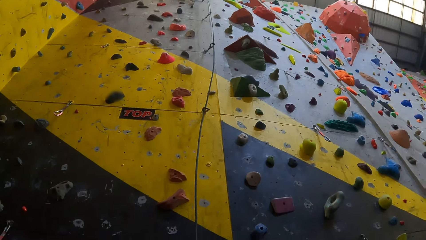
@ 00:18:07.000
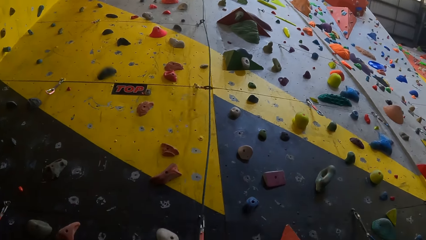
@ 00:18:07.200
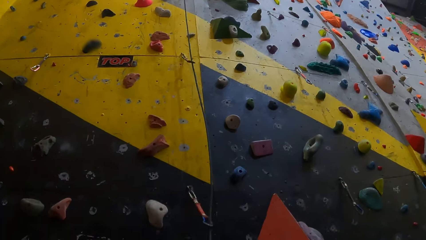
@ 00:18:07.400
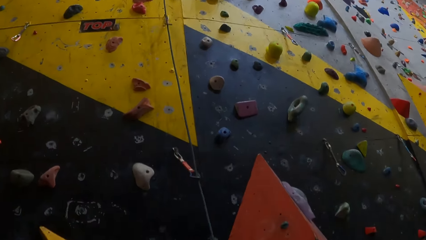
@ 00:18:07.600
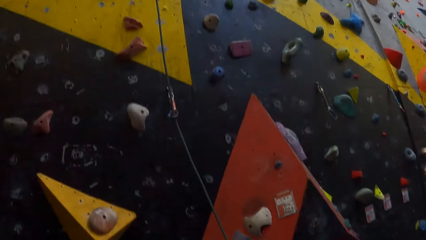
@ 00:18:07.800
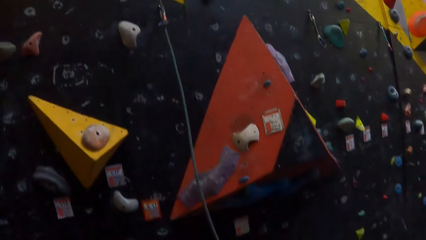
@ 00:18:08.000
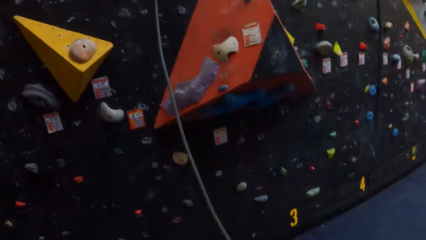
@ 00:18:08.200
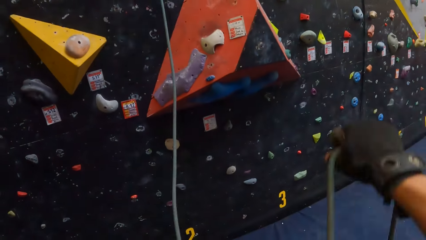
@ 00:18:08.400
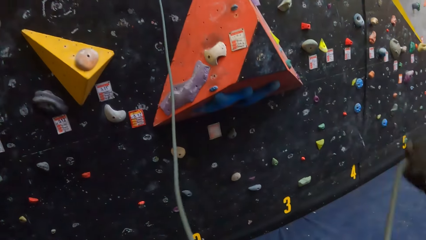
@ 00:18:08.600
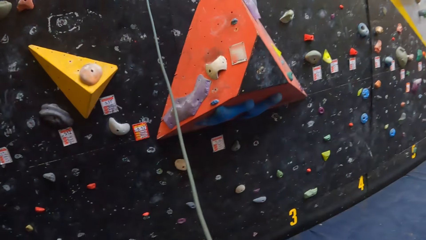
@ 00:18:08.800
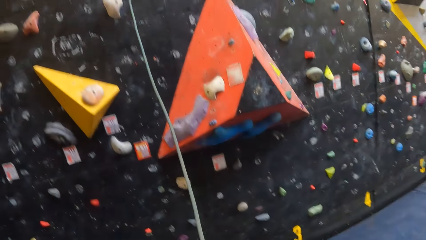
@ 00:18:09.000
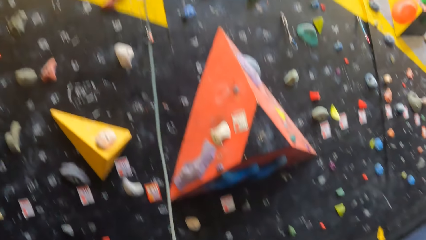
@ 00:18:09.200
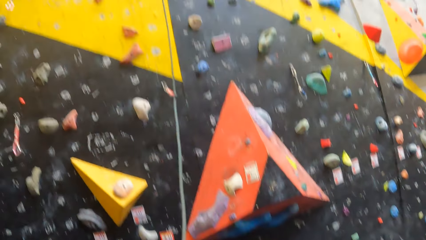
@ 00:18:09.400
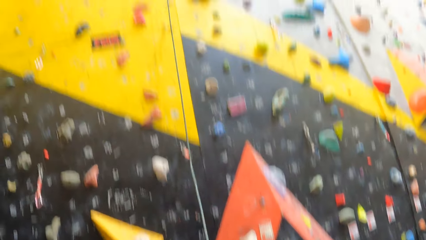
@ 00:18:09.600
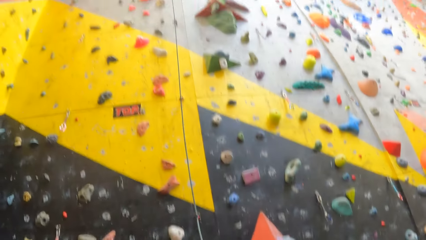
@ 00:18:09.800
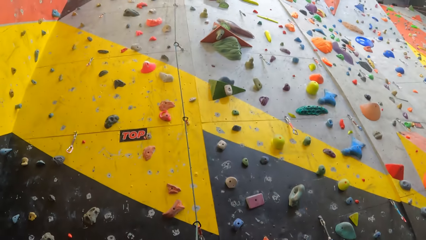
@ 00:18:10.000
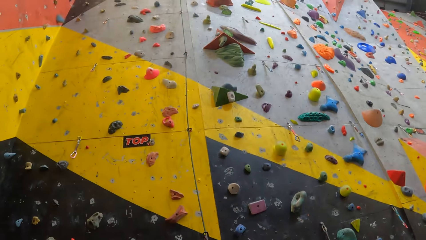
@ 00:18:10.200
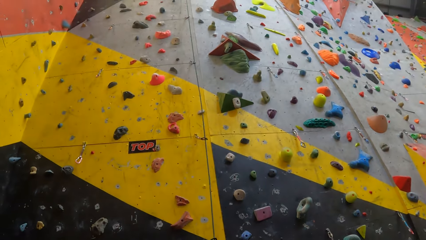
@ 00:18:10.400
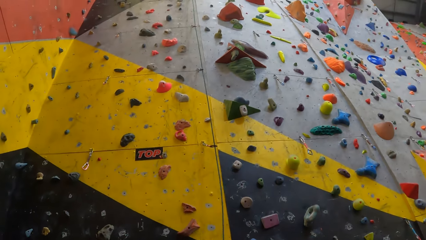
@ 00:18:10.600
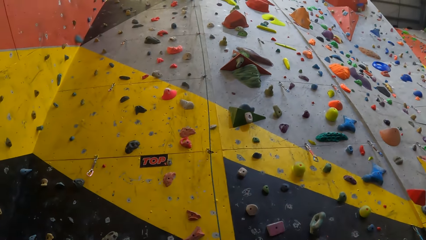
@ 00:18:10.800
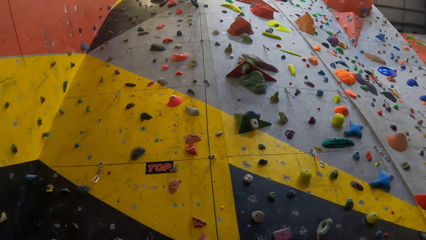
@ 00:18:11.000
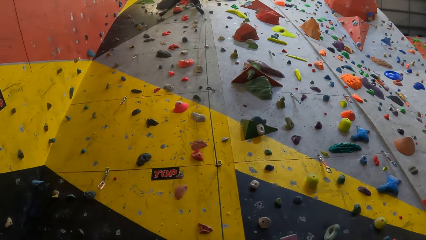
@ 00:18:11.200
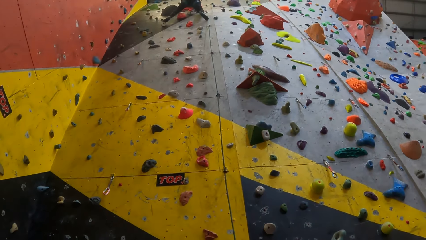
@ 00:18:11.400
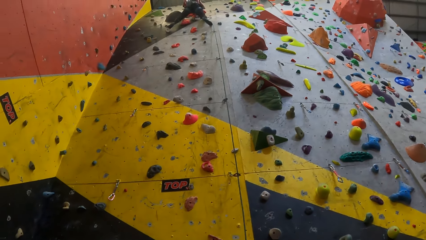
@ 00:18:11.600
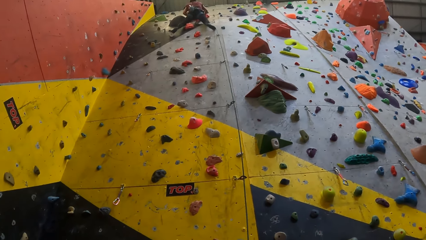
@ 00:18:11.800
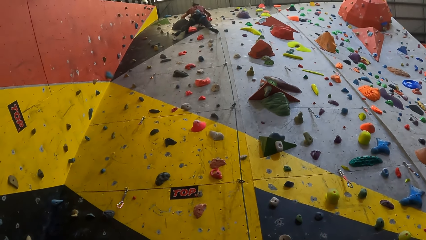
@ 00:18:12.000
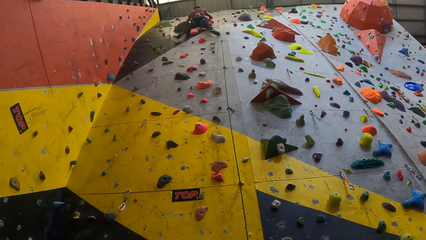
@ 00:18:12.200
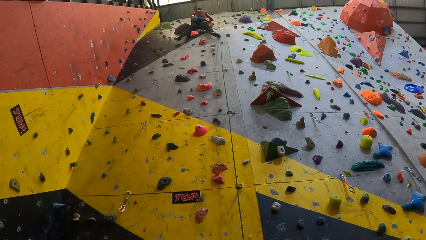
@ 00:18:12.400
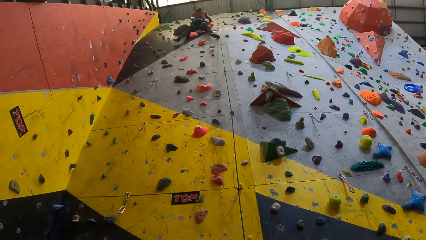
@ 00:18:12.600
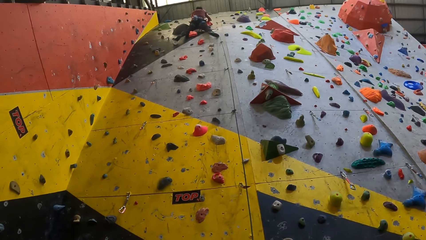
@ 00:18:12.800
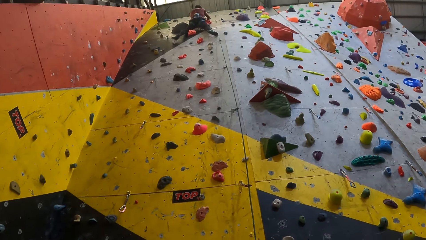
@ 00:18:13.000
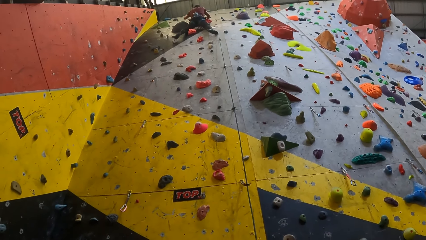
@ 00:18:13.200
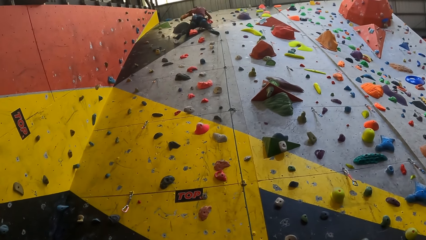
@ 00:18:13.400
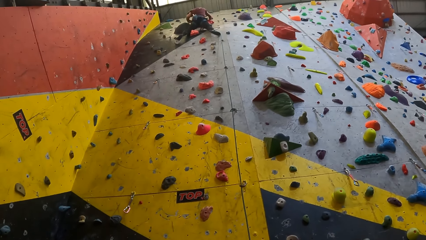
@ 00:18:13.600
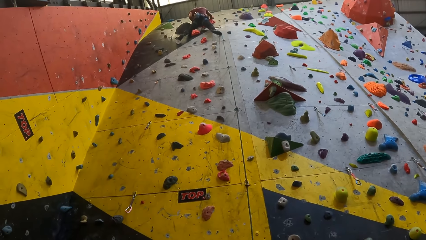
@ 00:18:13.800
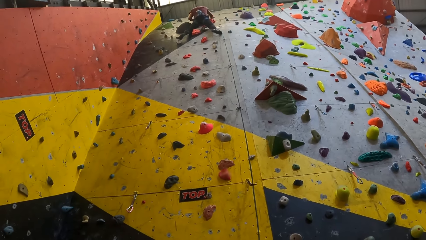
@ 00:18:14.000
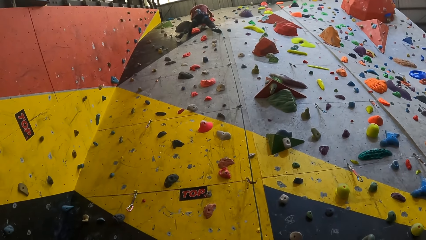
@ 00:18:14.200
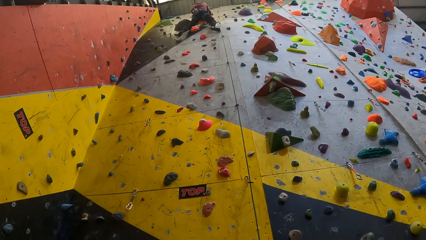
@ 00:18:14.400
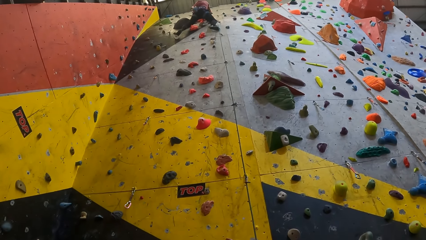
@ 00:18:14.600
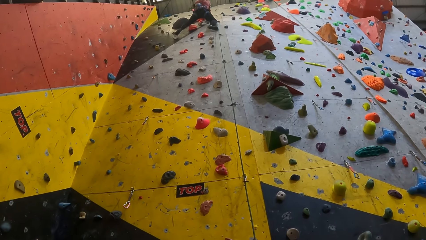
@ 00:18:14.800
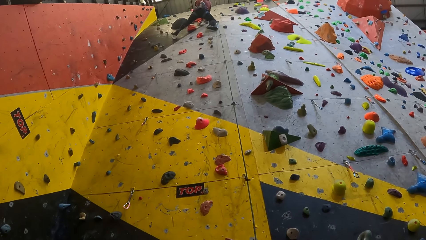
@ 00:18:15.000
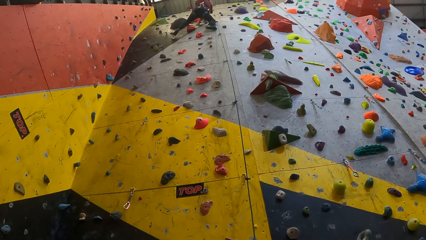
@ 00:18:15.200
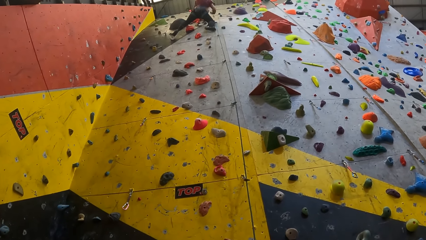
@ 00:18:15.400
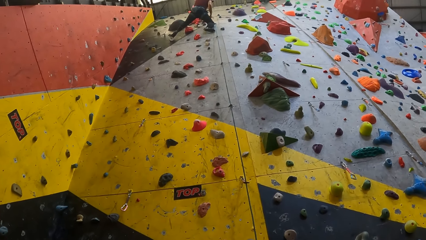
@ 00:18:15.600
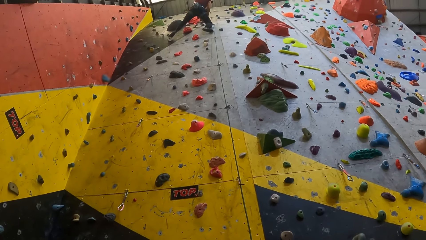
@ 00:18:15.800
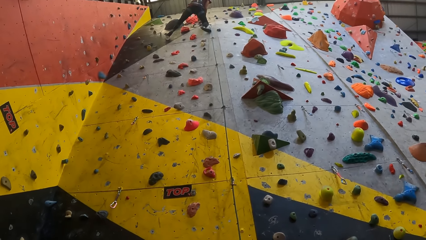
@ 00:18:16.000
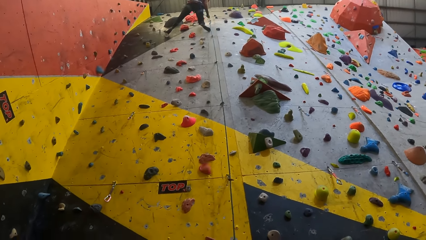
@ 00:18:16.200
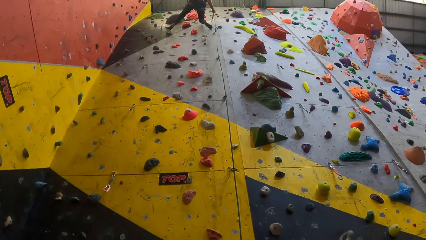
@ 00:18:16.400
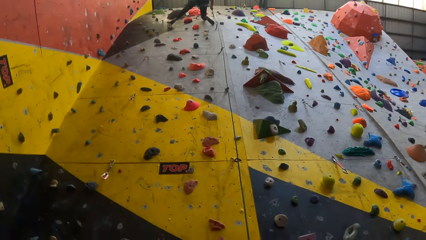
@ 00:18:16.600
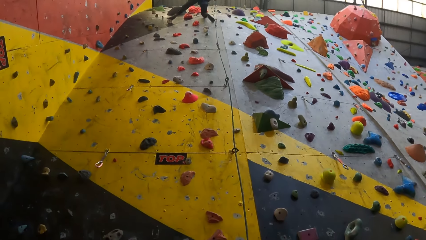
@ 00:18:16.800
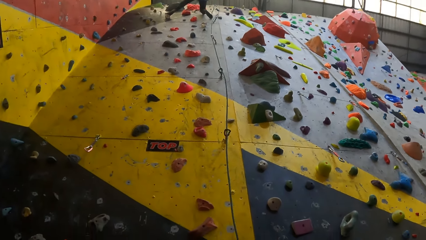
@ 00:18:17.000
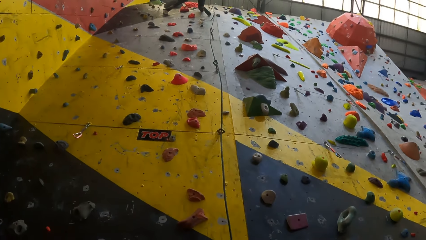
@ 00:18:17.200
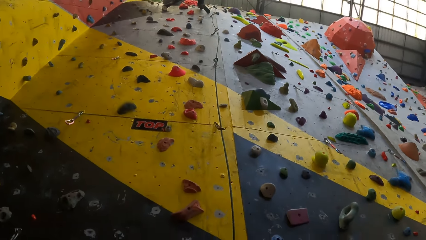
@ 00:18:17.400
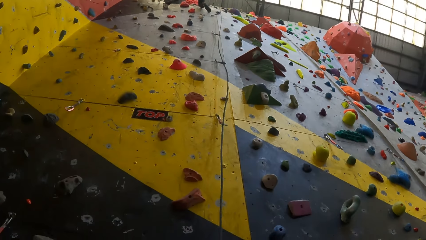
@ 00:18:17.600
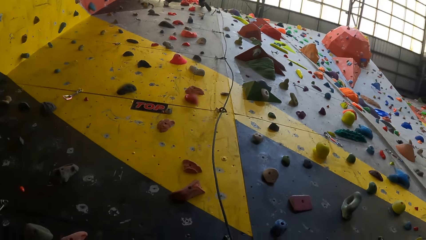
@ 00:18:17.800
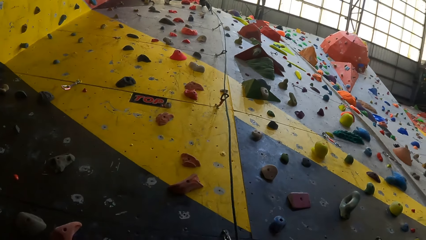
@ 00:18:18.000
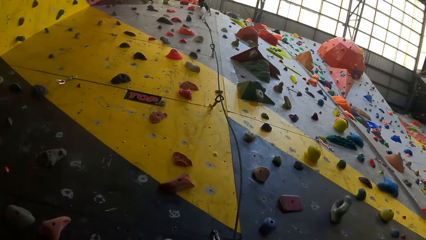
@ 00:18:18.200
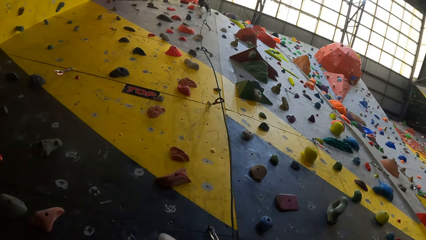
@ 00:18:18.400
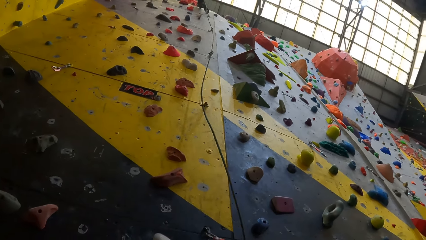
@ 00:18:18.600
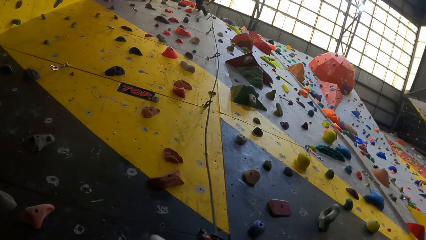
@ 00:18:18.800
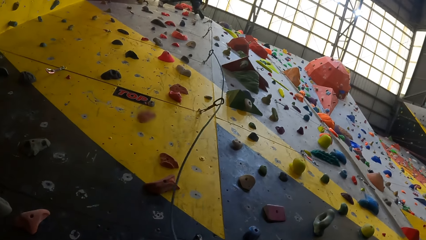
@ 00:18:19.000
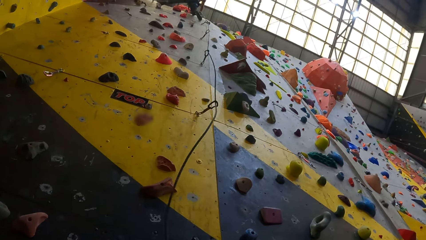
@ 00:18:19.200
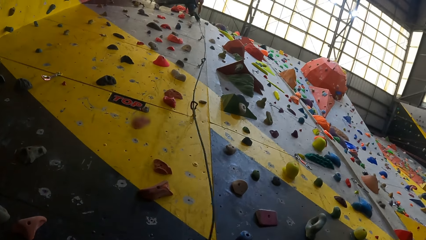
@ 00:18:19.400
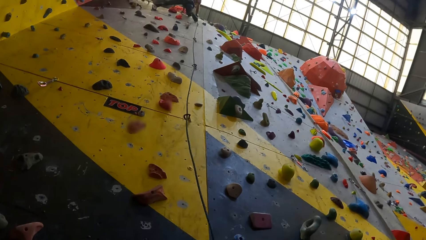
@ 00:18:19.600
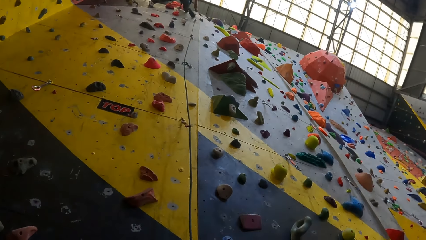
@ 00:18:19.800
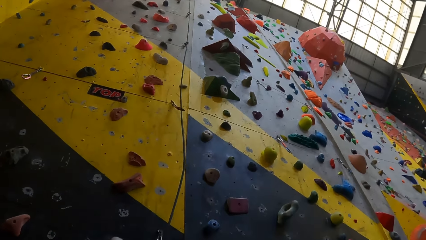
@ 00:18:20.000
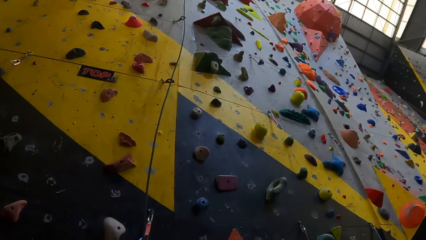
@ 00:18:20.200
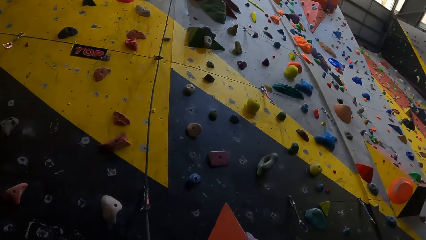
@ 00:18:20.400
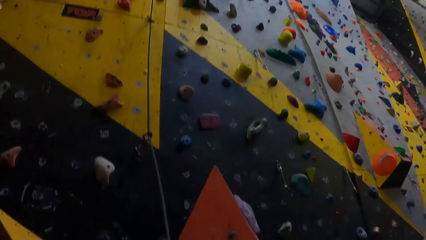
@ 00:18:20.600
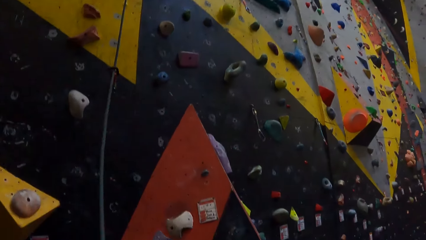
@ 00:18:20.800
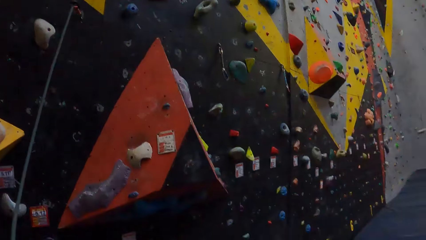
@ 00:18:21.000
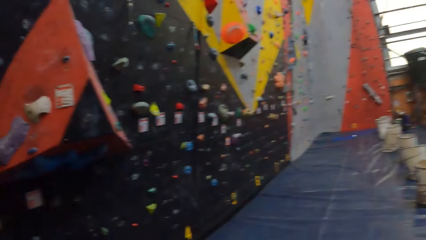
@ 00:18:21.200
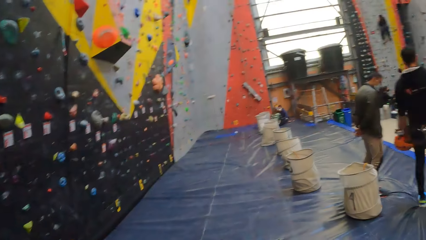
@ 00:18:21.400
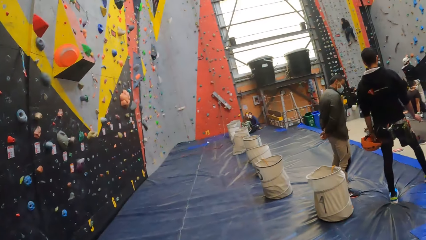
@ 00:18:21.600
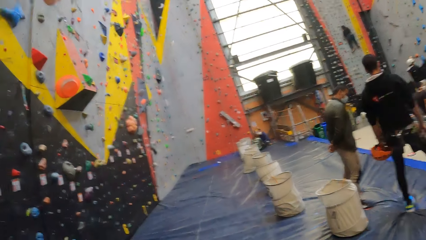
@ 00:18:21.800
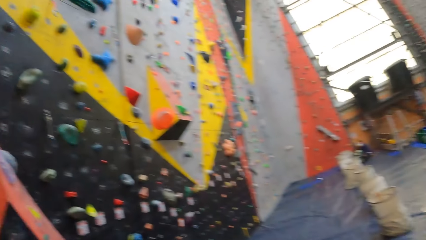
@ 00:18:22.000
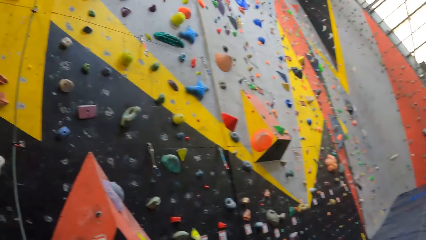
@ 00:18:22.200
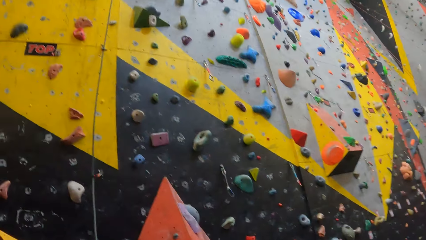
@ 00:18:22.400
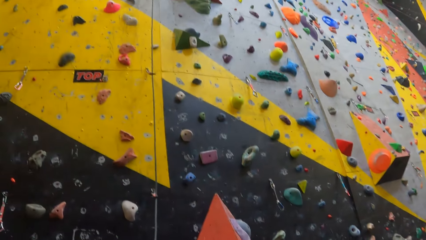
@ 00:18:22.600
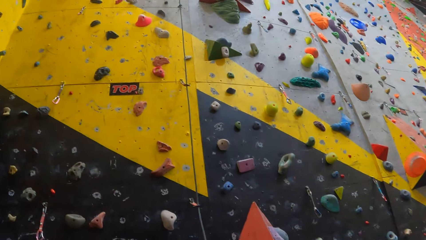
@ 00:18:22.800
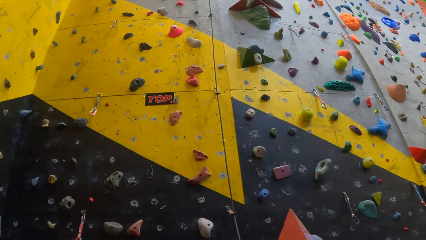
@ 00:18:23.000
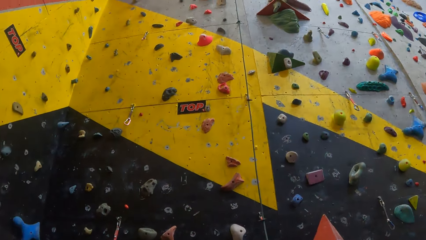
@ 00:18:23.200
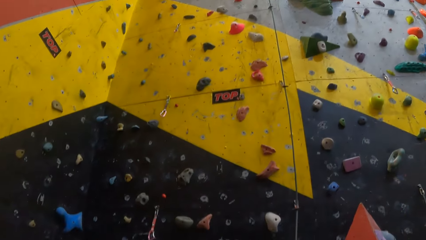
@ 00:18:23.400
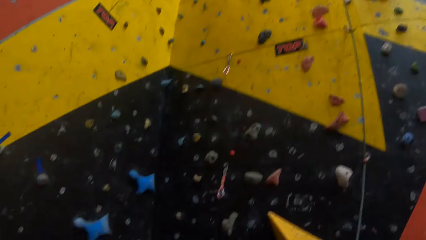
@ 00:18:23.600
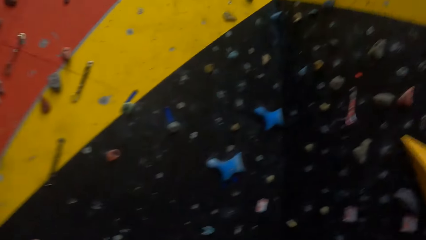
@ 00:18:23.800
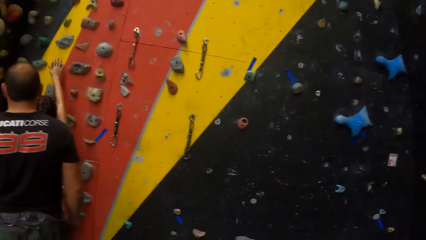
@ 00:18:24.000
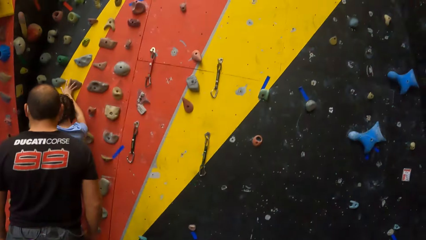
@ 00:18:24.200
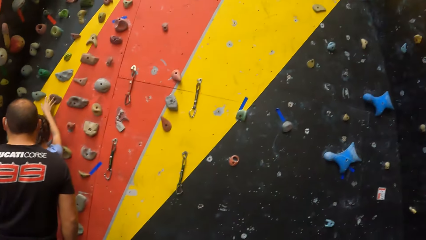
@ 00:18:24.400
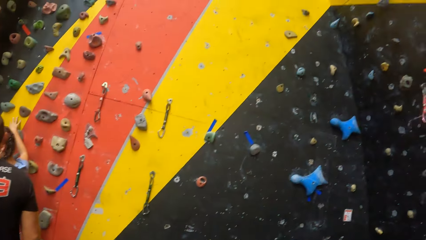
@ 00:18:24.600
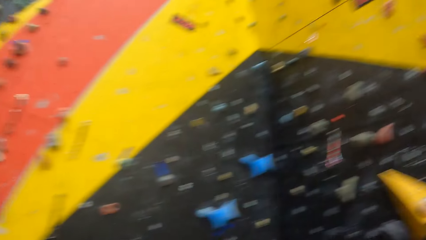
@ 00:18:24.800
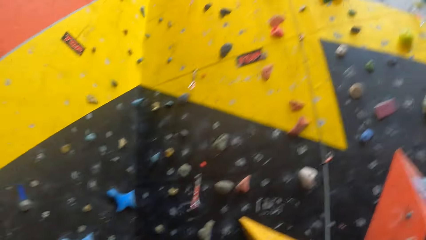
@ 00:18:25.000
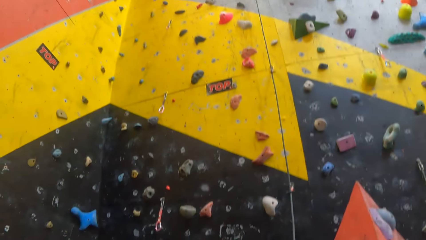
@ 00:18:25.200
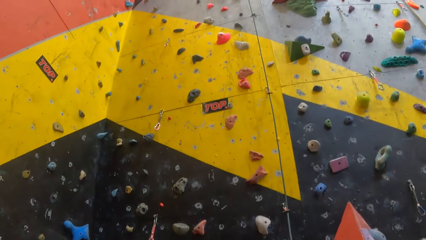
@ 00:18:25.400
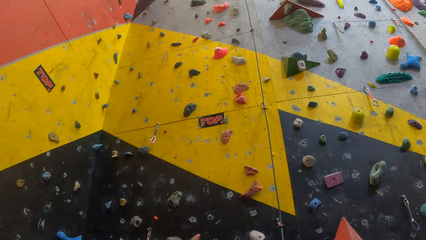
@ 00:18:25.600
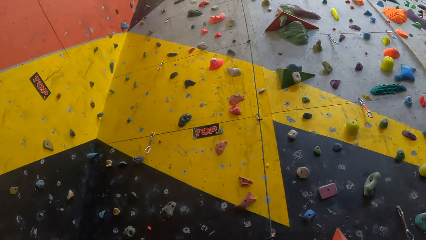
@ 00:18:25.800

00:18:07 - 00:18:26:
The camera wearer looks around. They raise the right hand. They look at the indoor climbing wall. They look at the wall. They look around the indoor wall climbing.
